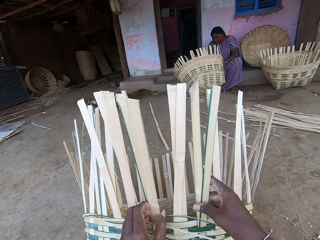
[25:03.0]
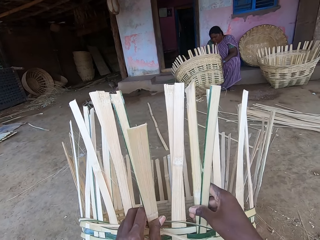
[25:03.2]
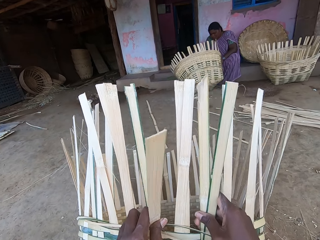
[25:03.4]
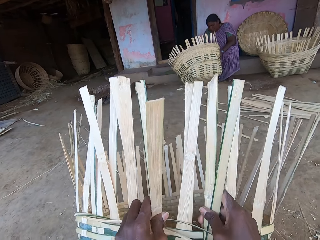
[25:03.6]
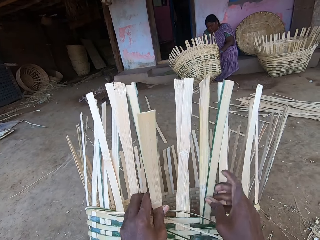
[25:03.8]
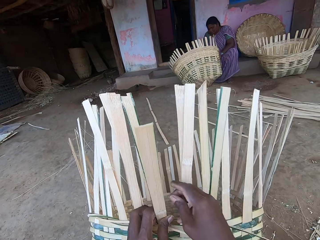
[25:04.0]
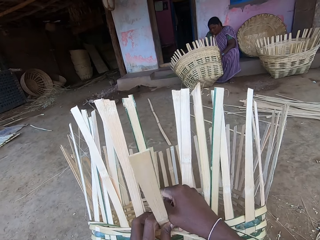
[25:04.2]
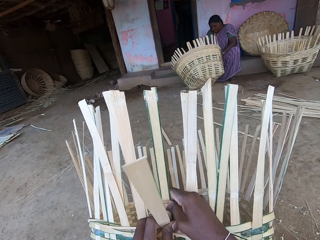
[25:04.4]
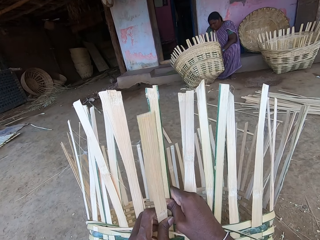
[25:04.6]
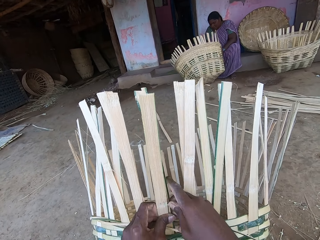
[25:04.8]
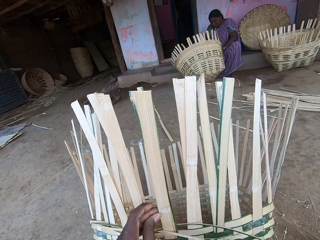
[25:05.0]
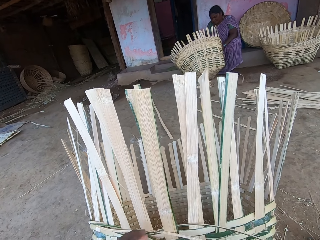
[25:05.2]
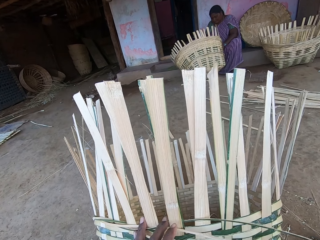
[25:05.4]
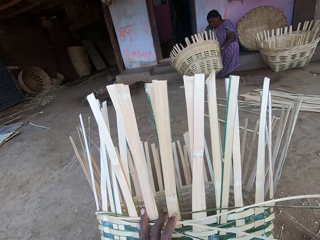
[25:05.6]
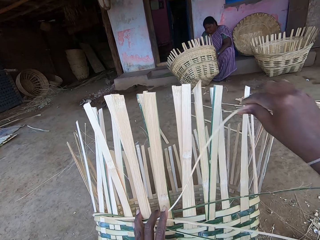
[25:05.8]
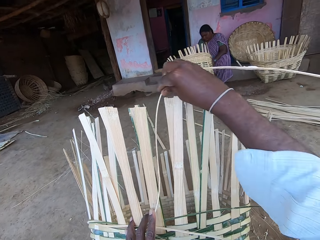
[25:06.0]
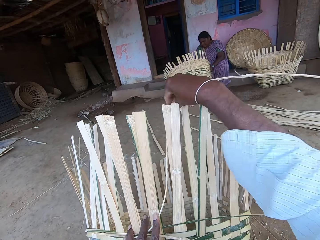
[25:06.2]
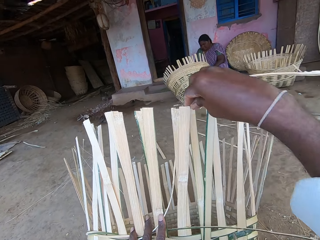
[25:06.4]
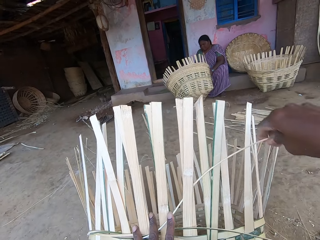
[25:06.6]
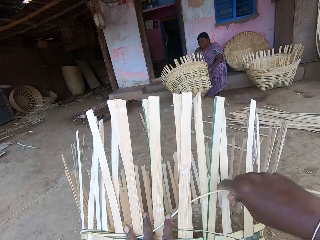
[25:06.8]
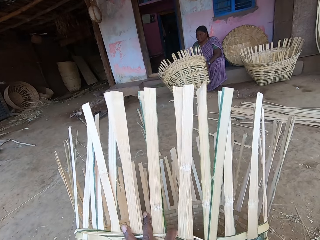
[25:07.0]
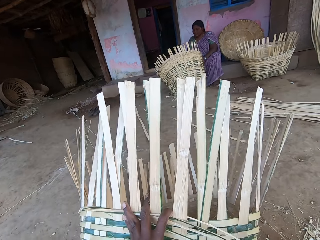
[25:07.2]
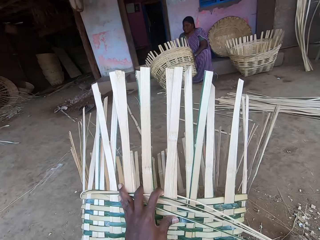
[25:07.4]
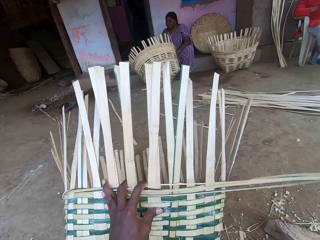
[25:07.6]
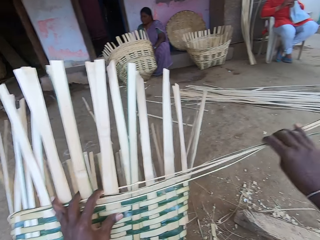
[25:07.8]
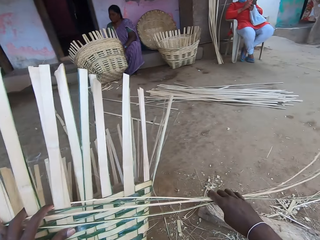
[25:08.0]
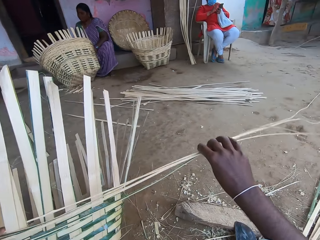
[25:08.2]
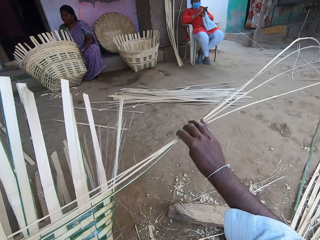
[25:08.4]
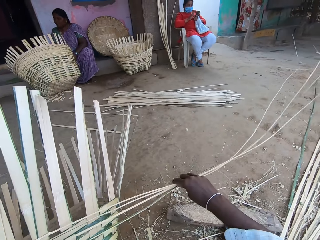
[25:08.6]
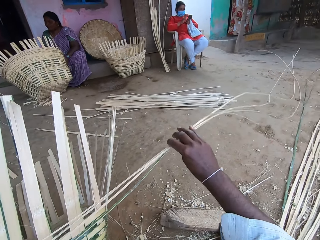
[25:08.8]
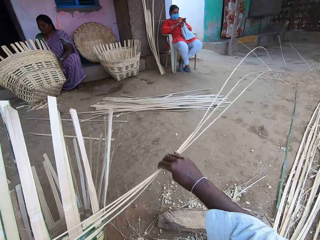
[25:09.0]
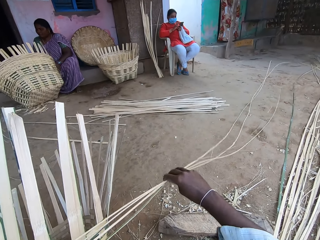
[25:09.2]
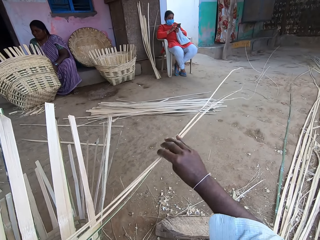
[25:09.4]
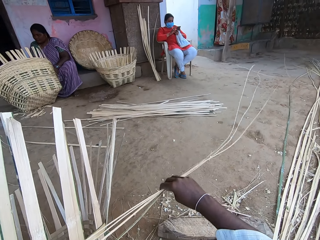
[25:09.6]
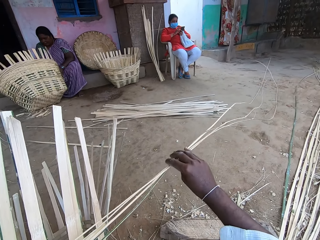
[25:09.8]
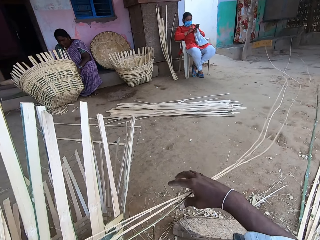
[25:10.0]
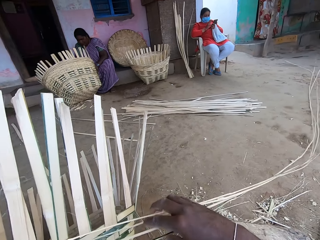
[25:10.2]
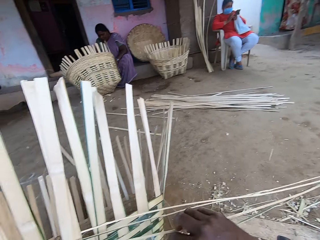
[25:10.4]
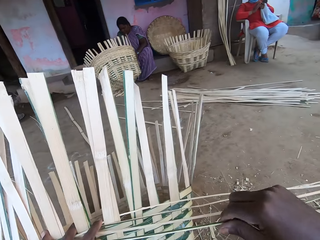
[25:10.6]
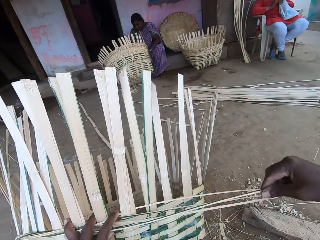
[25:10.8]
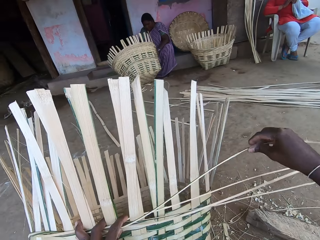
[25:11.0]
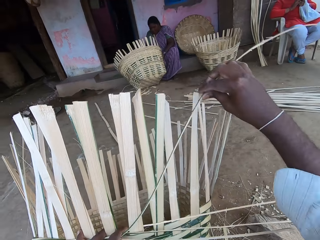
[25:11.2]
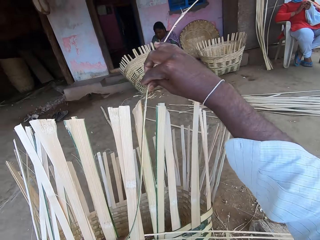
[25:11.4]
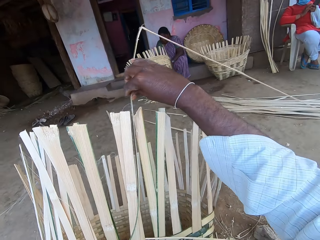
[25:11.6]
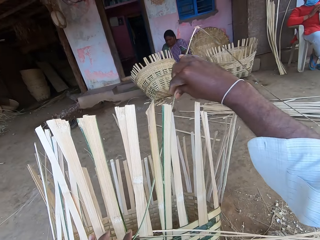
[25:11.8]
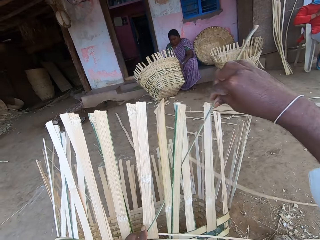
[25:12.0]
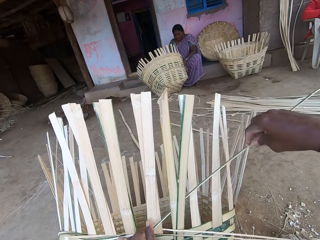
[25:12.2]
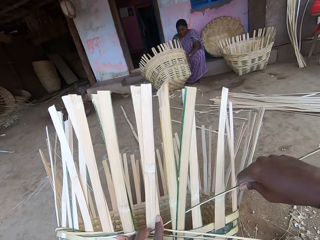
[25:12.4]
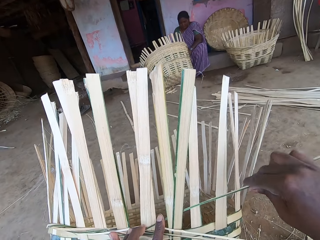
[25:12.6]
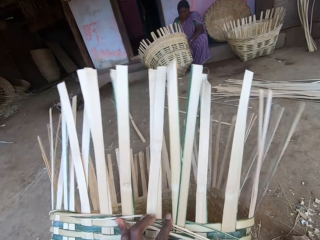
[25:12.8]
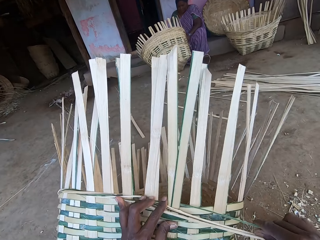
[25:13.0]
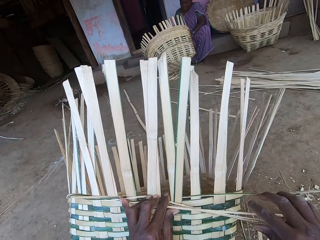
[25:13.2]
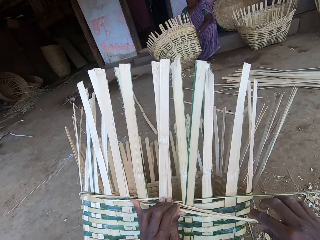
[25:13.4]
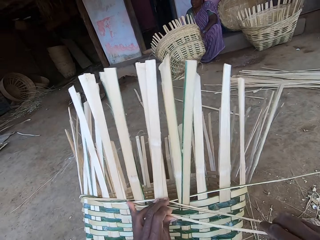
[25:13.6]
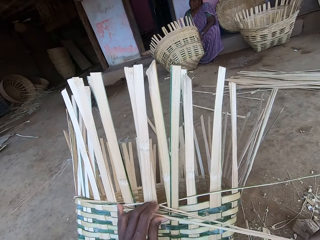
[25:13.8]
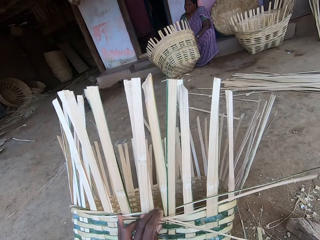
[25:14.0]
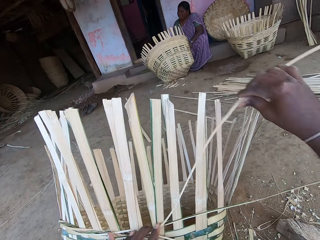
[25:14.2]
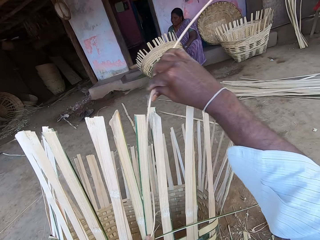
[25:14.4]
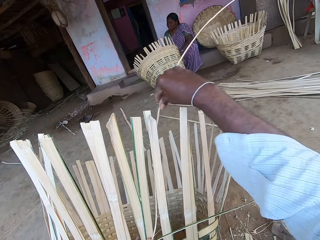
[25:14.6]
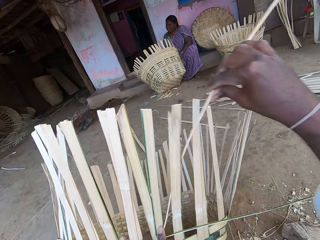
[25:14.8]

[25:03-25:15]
The camera wearer adjusts the bamboo sticks on the basket with both hands. He weaves the basket with the bamboo sticks in his right hand.

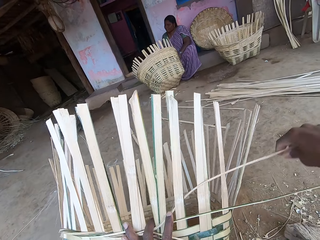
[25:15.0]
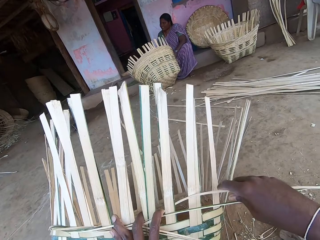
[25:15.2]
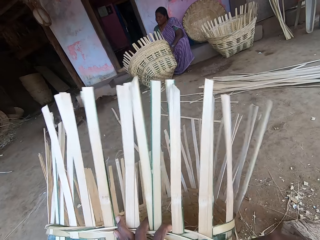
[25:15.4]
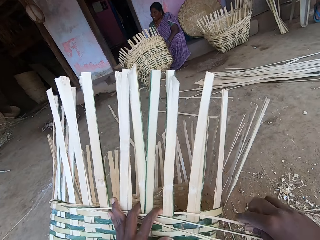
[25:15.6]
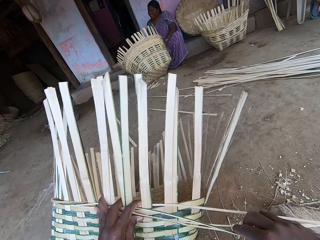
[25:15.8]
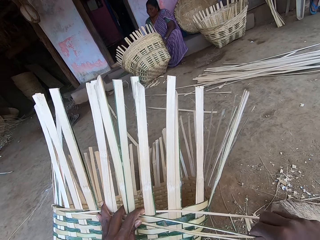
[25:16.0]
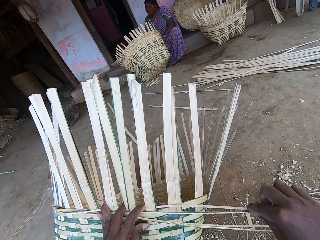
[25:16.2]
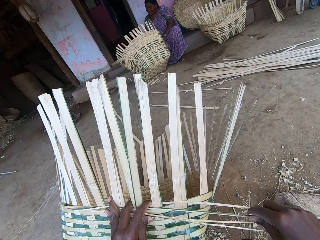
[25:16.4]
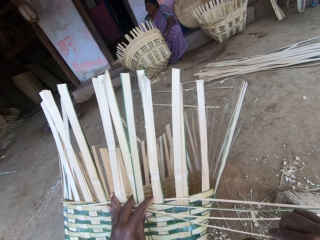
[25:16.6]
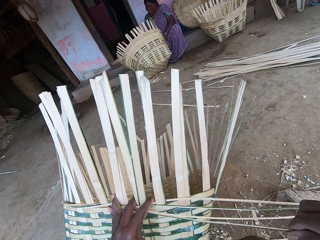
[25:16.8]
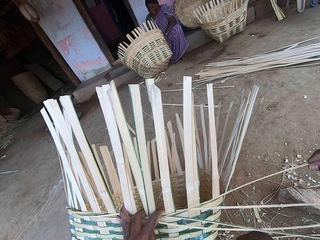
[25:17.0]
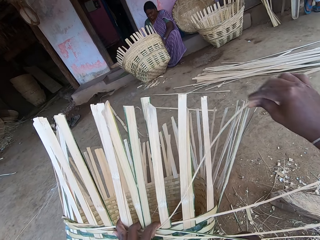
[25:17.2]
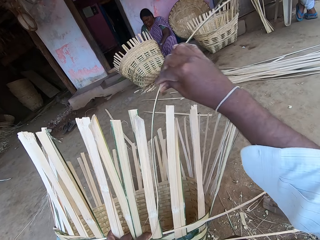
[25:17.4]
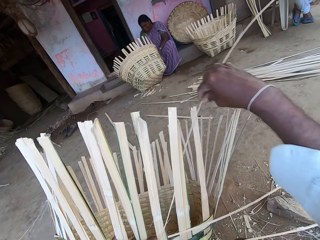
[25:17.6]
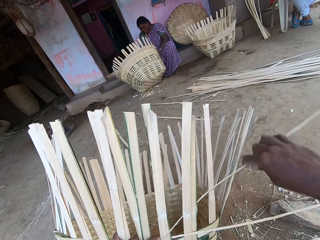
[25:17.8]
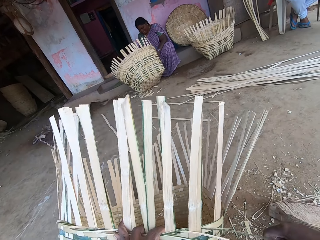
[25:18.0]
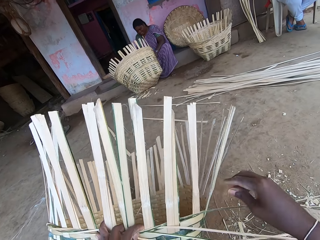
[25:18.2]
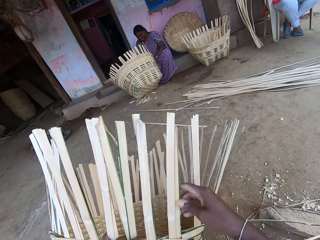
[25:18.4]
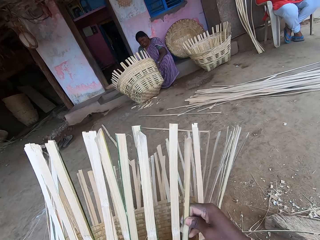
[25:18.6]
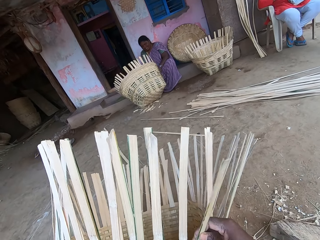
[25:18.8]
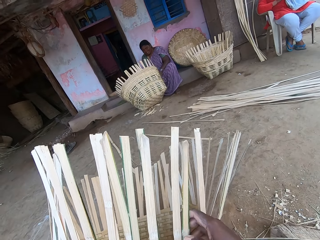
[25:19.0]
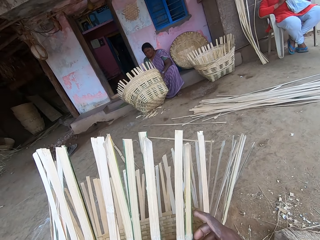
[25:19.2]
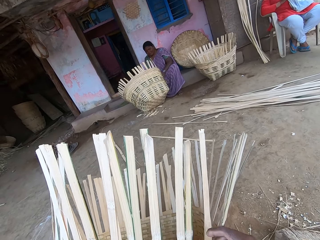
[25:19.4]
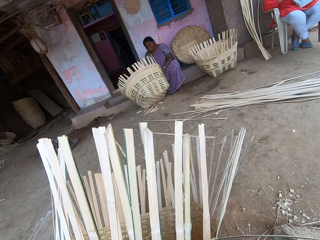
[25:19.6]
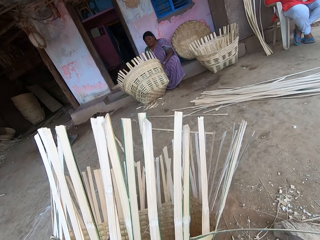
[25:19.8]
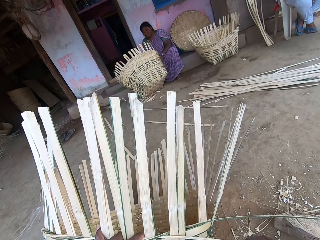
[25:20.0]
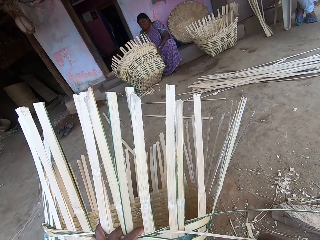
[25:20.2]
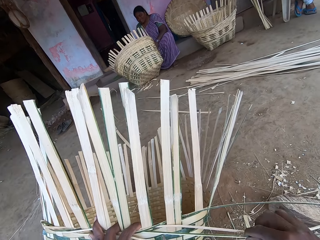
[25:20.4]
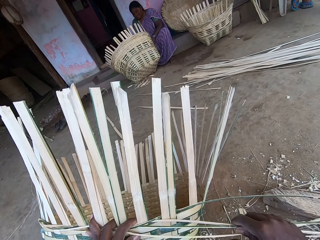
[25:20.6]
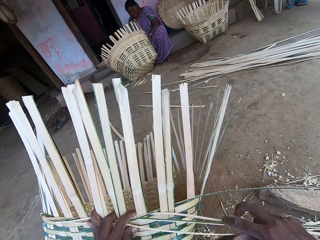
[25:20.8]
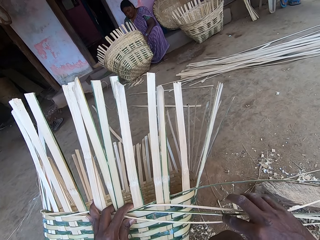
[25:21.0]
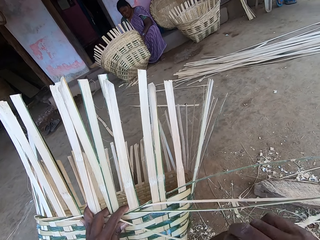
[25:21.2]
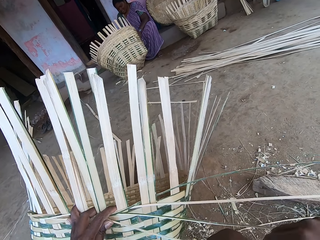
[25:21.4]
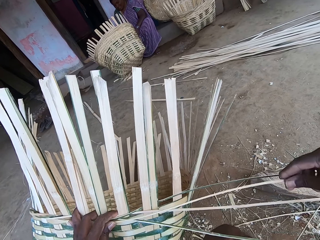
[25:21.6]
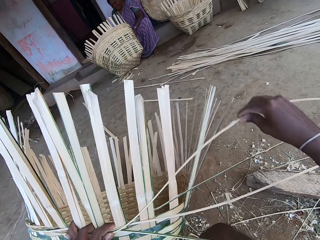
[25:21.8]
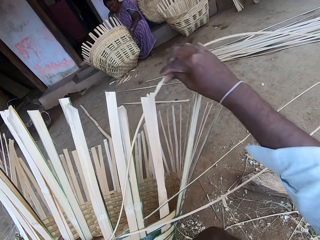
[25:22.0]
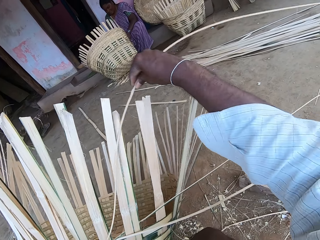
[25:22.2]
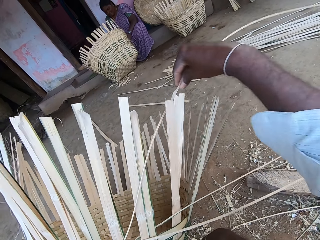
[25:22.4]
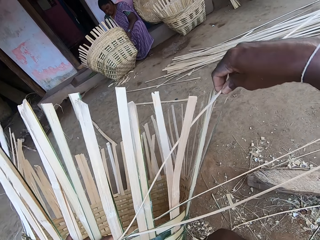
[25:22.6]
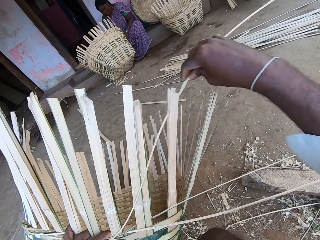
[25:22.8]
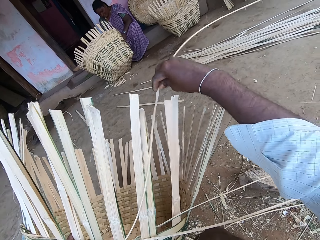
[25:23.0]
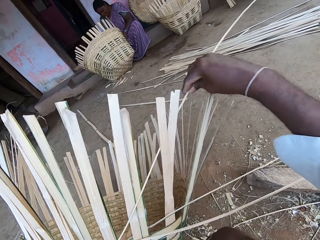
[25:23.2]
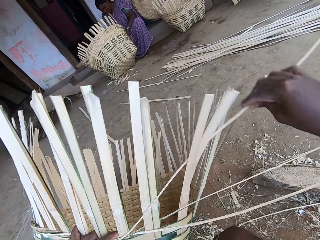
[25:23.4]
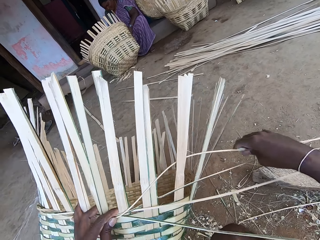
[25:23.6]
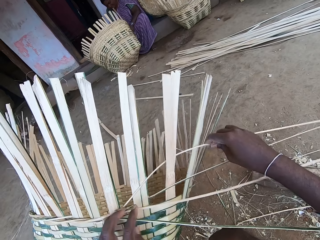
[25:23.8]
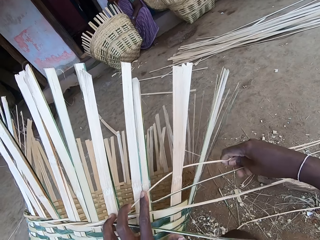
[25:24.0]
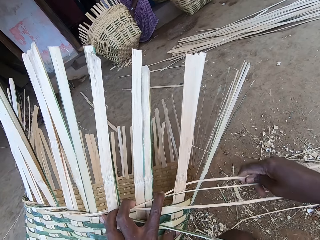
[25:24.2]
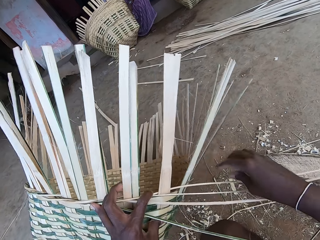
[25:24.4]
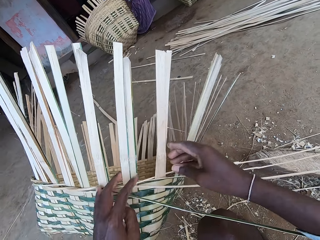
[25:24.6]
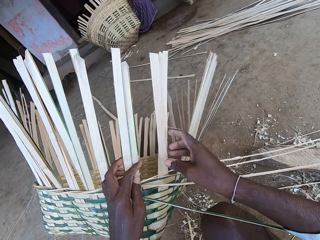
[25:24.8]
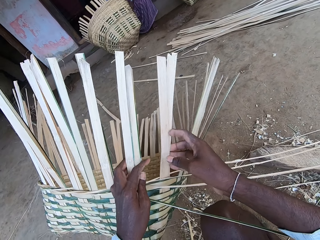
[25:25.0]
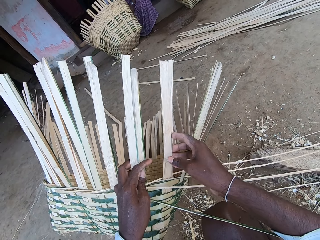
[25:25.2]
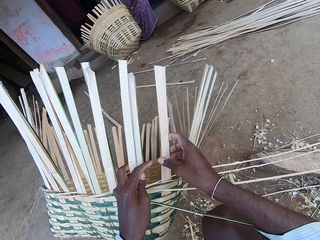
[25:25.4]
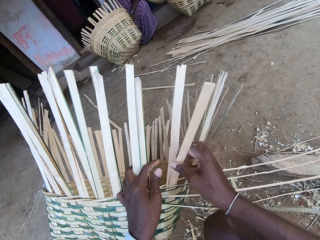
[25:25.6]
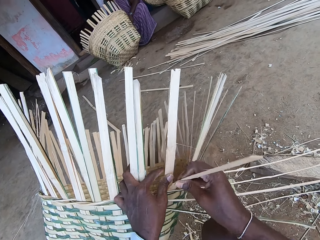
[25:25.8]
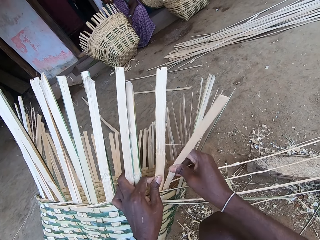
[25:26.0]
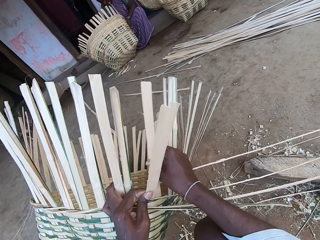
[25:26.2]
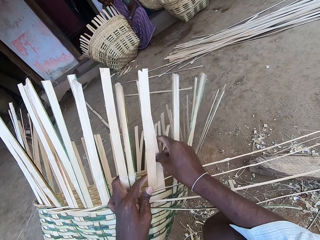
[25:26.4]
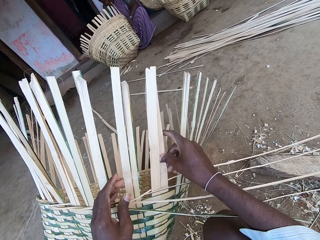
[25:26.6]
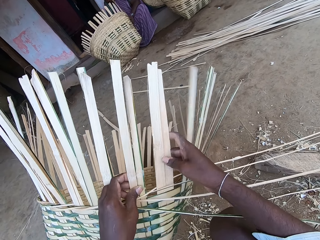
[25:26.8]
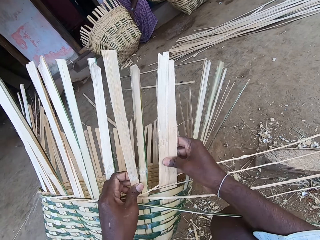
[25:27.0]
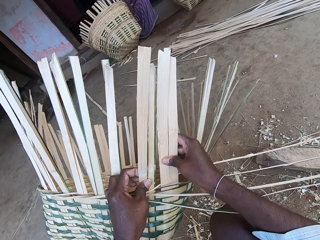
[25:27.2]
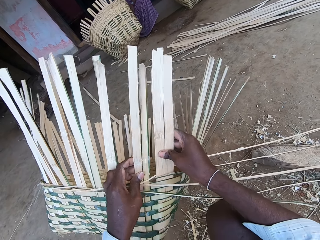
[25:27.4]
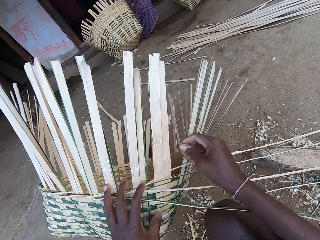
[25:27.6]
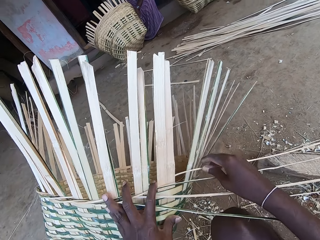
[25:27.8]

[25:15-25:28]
The camera wearer interacts with the woman. He adjusts the bamboo sticks on the basket with both hands.
